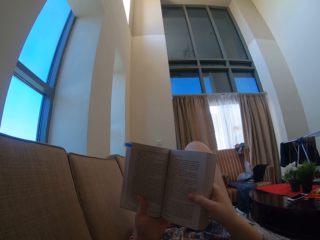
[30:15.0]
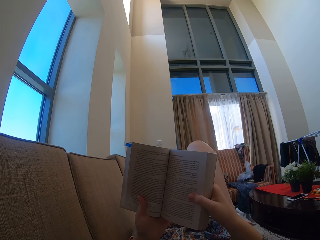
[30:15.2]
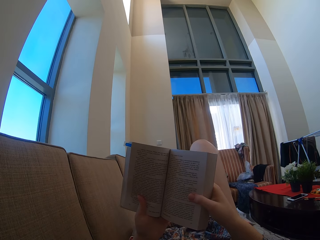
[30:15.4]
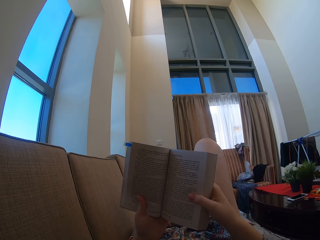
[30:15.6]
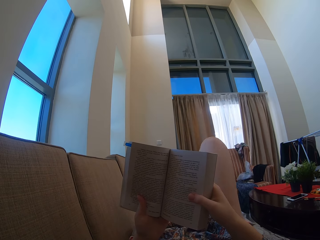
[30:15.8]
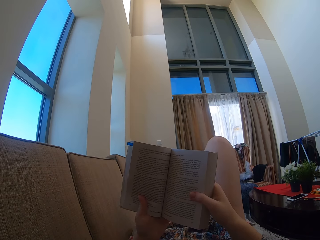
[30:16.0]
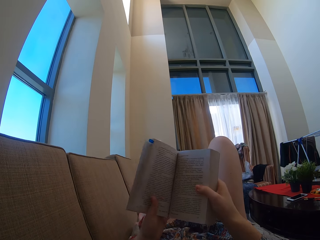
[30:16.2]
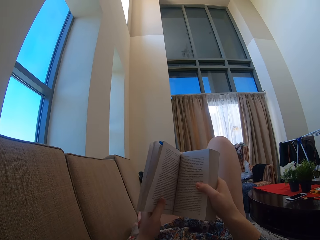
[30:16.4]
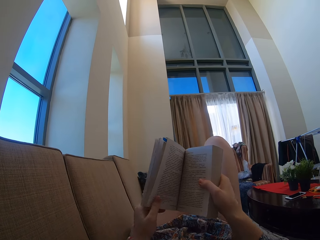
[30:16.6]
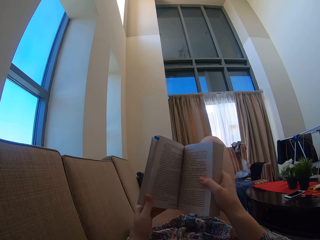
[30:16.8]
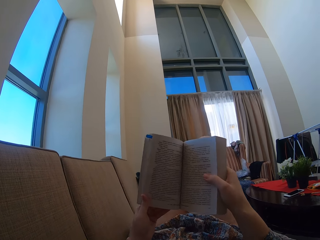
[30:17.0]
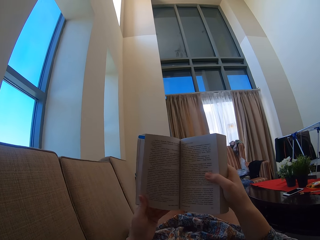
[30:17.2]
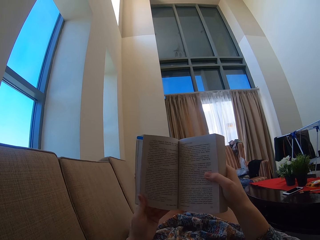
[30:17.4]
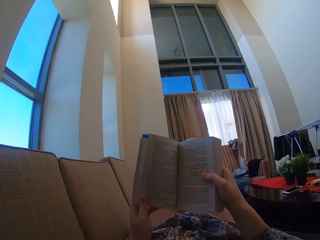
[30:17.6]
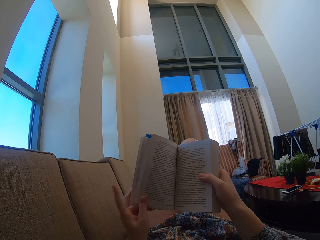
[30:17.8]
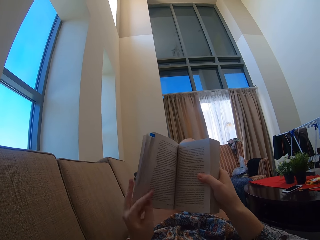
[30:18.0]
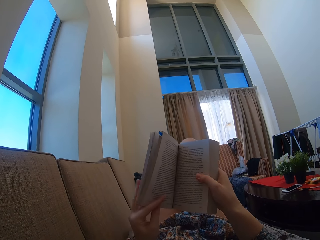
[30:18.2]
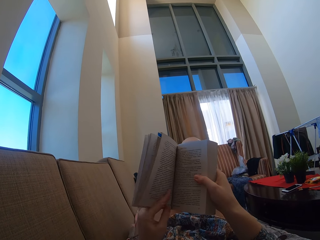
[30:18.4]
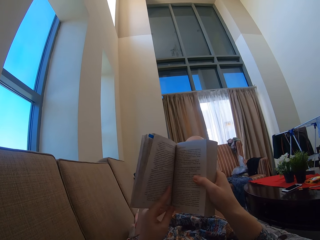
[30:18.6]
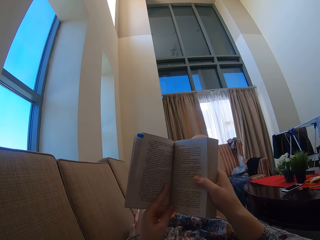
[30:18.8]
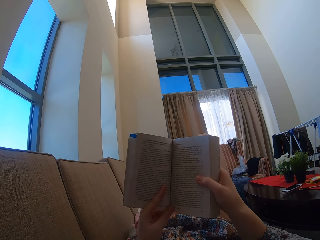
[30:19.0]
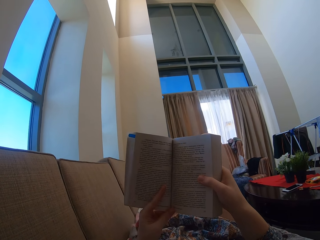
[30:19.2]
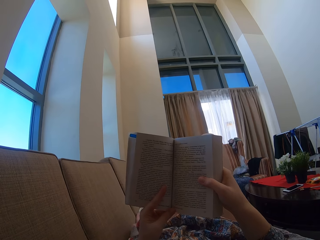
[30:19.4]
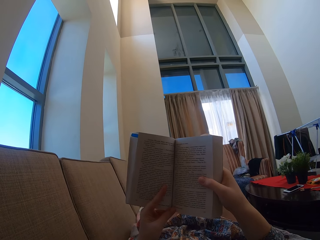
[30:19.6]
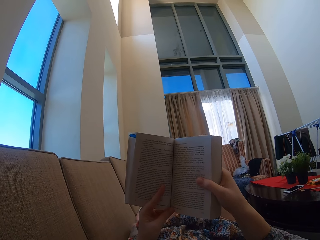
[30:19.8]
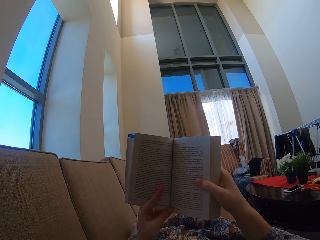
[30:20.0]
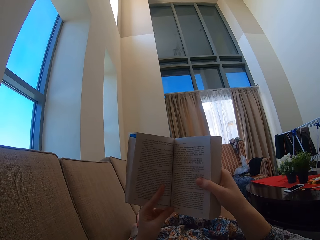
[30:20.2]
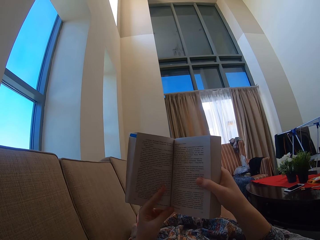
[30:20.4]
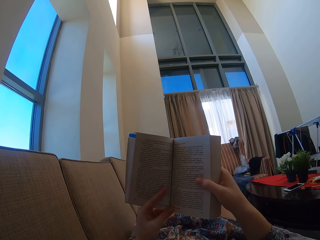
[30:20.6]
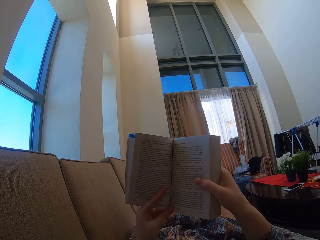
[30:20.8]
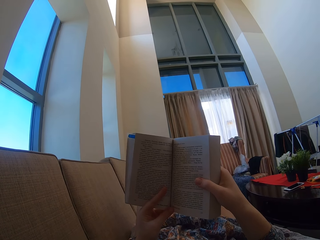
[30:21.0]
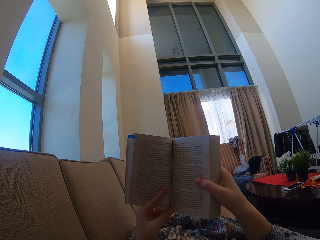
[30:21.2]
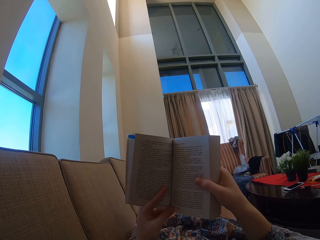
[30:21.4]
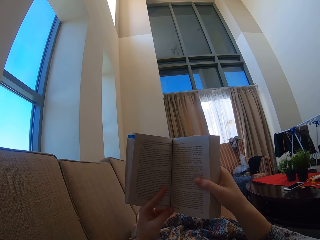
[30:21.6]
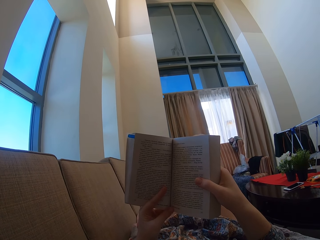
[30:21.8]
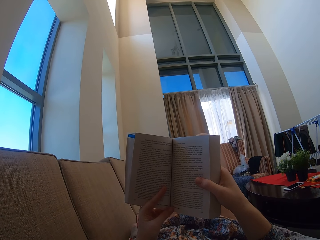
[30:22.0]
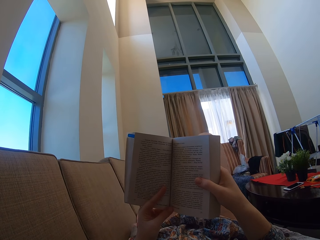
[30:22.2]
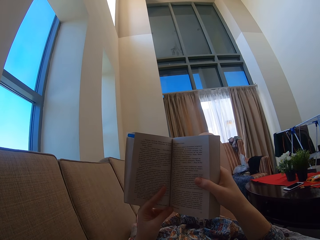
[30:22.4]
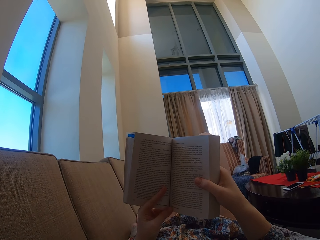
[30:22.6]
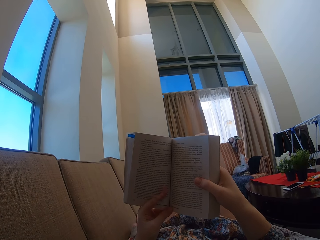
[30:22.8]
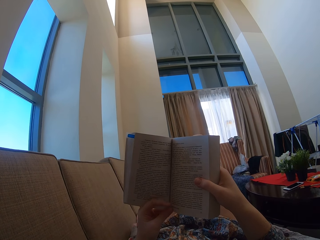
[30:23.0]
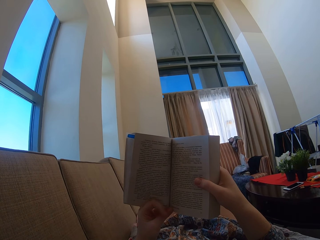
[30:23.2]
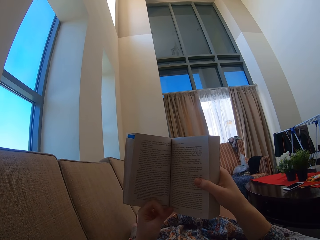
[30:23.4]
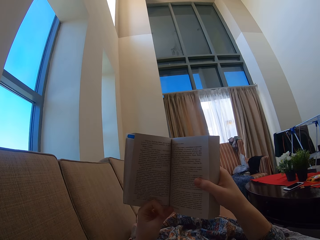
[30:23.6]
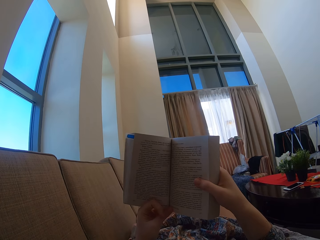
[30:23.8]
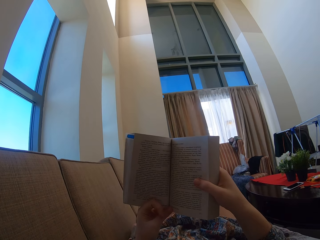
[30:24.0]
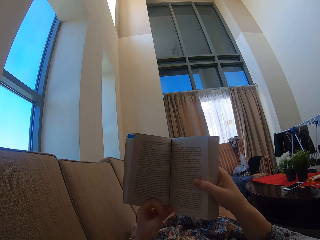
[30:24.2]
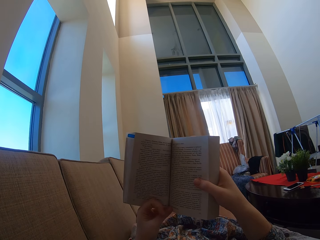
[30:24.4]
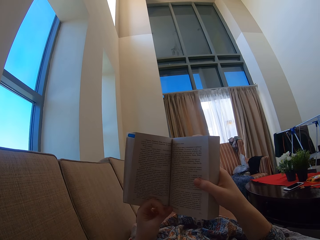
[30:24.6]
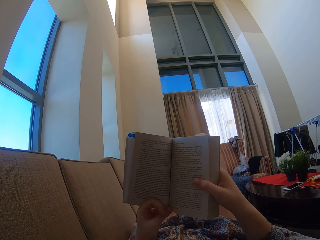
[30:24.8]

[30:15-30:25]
The camera wearer moves the hand on the book. They hold the book.

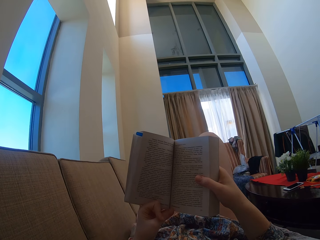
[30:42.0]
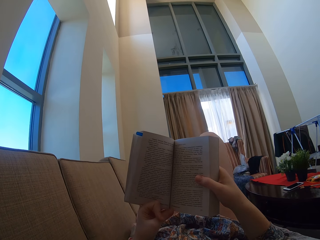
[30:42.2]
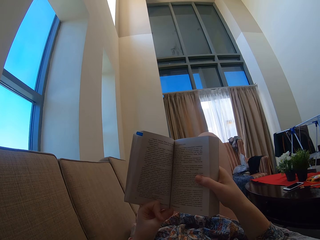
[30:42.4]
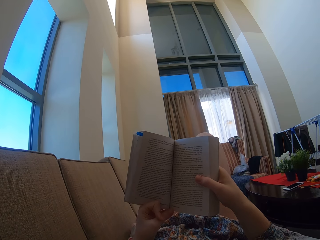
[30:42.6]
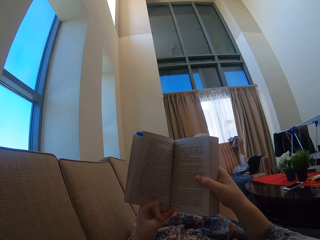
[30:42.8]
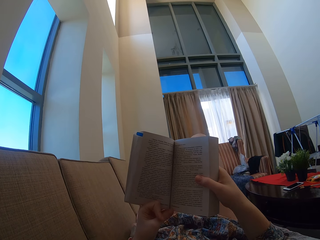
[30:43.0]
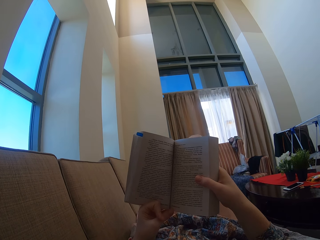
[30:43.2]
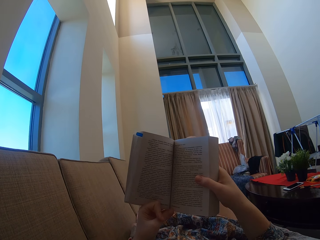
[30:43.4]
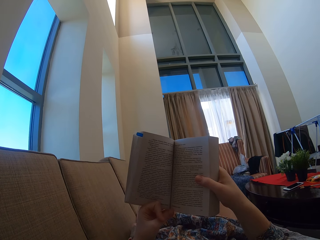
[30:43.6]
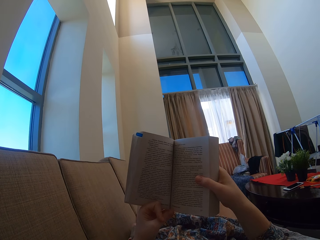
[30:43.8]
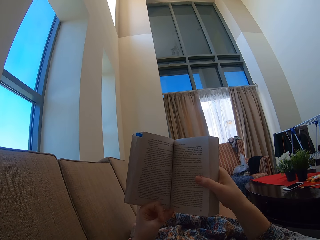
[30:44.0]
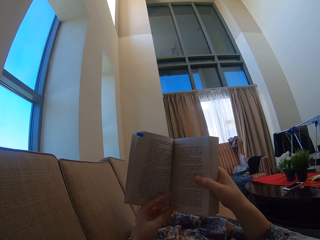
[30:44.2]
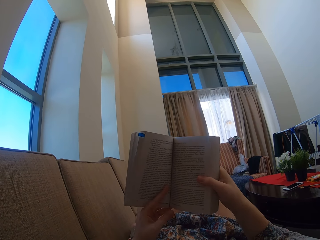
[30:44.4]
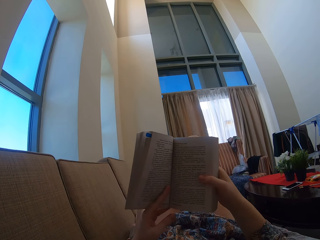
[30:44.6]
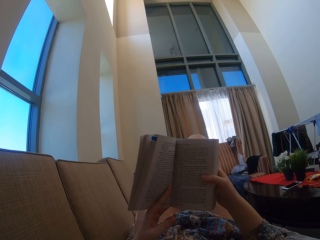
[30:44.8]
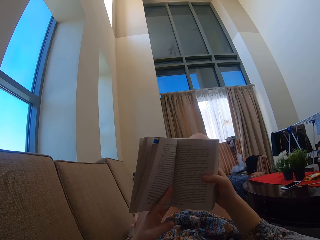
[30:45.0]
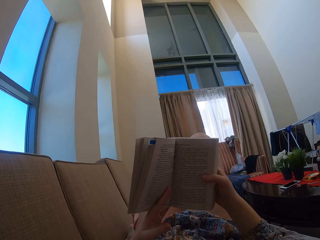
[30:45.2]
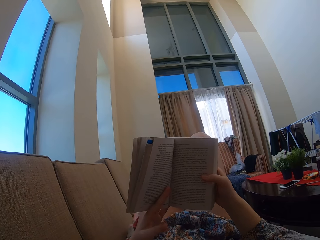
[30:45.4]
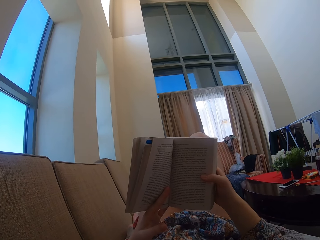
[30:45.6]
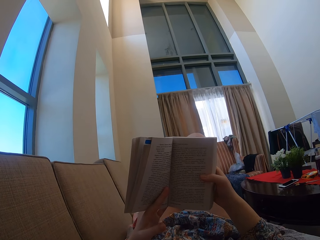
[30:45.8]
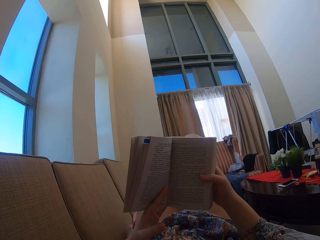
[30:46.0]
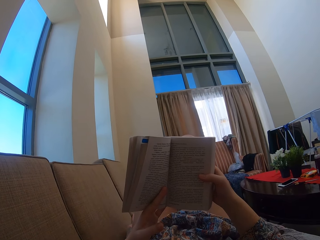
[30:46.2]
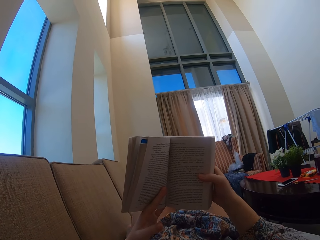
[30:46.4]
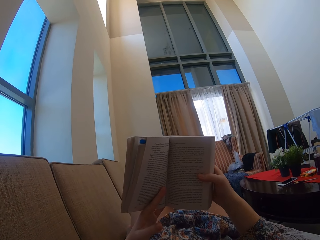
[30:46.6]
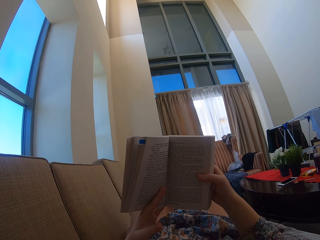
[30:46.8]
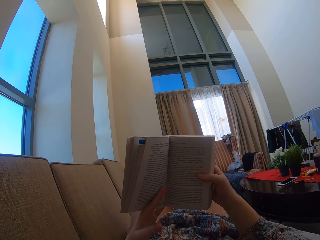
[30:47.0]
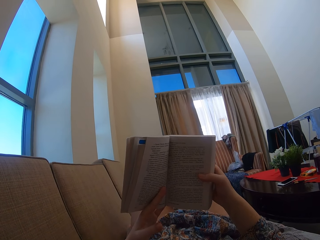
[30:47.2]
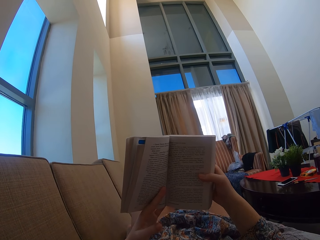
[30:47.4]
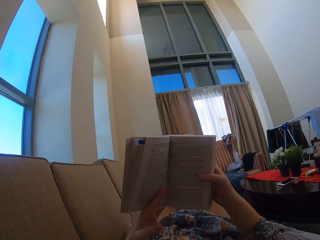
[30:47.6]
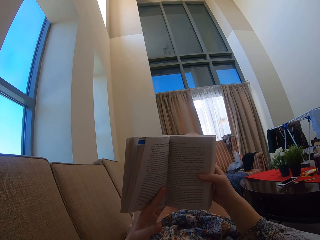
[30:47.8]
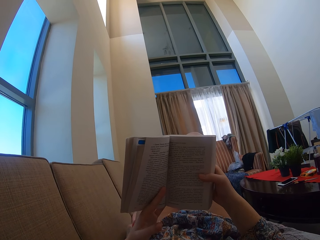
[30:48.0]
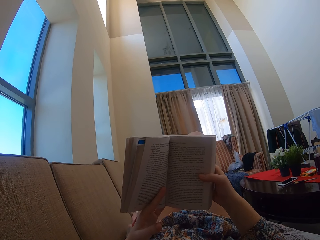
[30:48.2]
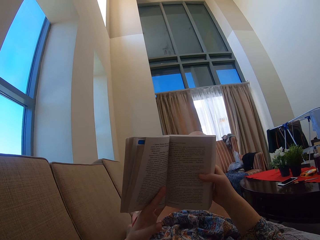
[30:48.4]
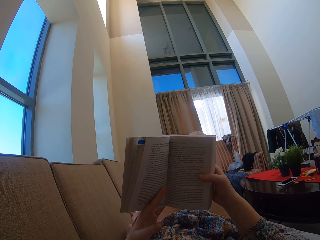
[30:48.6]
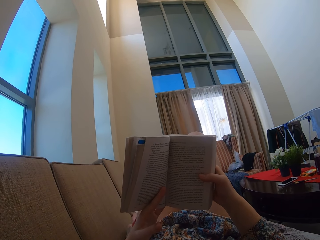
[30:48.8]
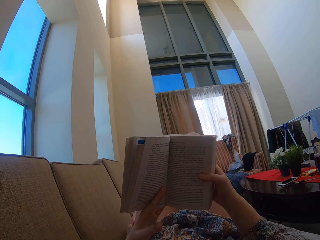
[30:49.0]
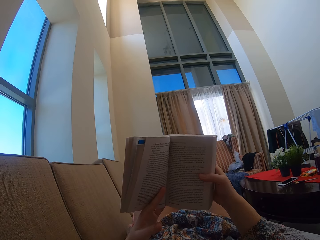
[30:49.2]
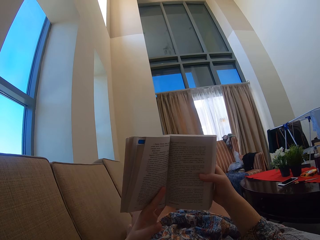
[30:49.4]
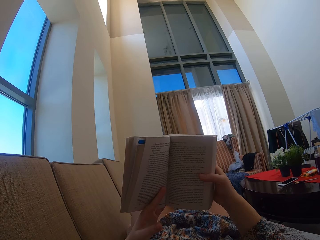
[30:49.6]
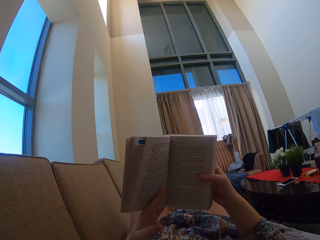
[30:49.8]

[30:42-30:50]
The camera wearer swings the finger. They hold the book.

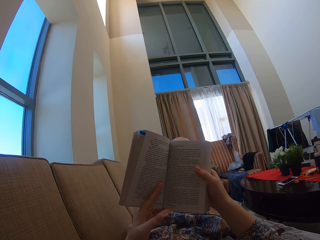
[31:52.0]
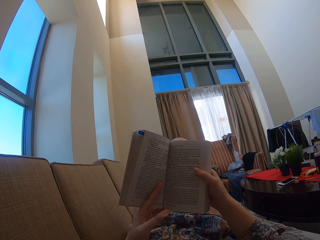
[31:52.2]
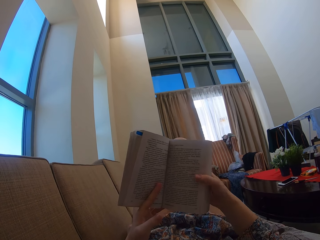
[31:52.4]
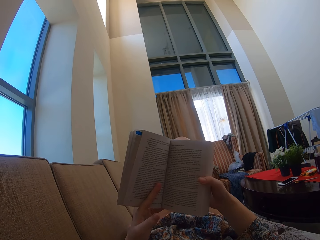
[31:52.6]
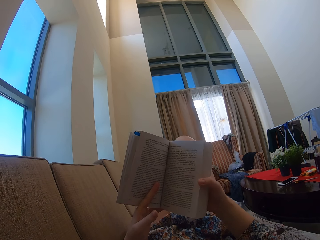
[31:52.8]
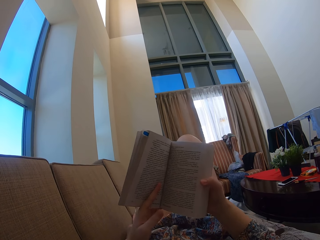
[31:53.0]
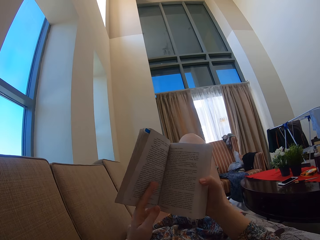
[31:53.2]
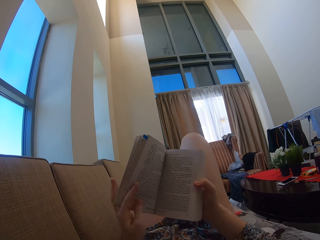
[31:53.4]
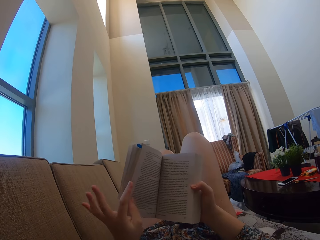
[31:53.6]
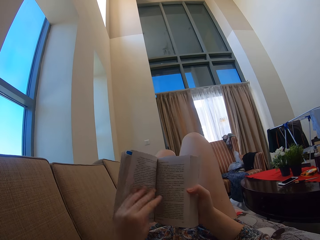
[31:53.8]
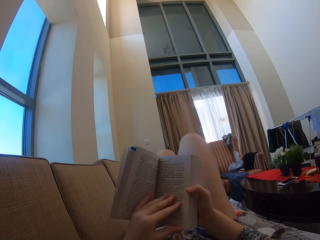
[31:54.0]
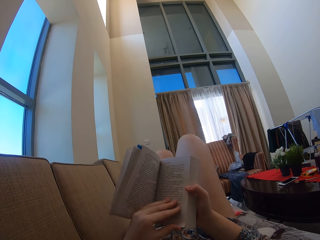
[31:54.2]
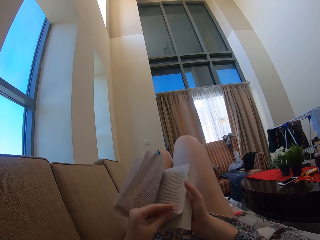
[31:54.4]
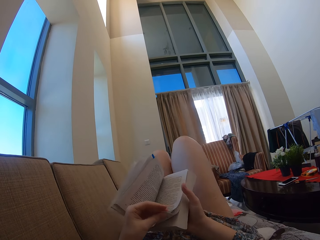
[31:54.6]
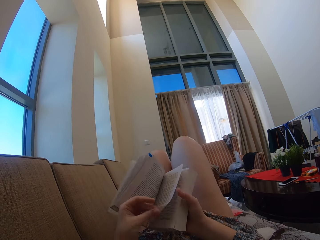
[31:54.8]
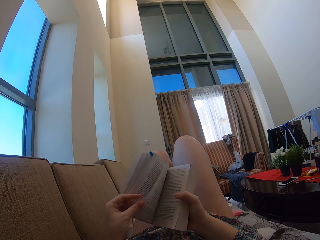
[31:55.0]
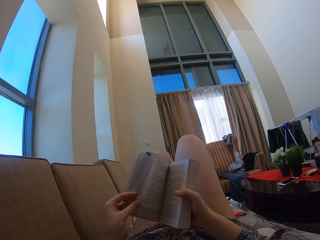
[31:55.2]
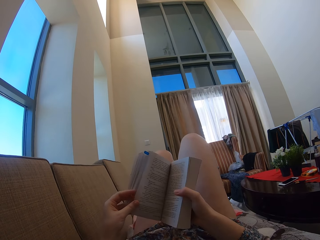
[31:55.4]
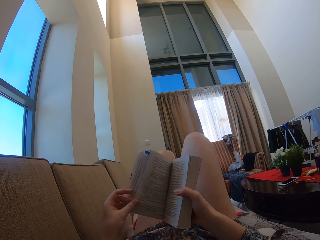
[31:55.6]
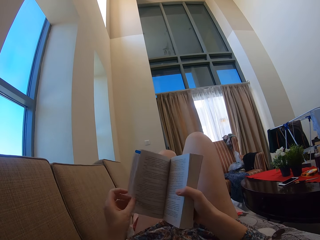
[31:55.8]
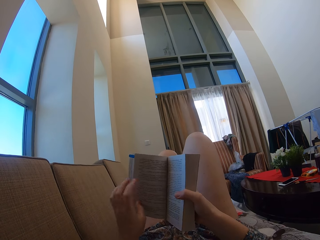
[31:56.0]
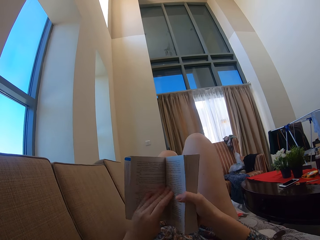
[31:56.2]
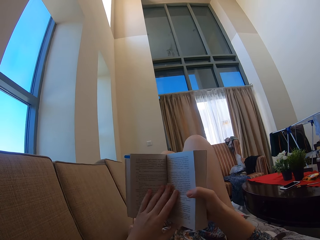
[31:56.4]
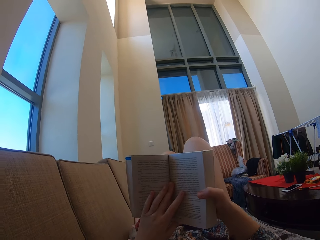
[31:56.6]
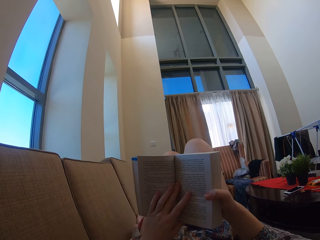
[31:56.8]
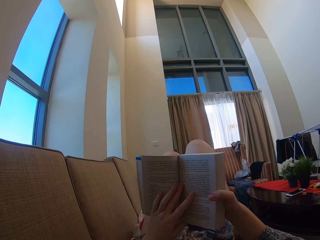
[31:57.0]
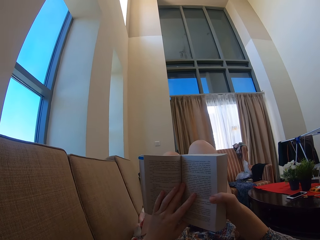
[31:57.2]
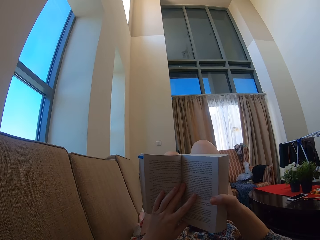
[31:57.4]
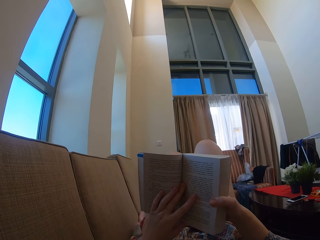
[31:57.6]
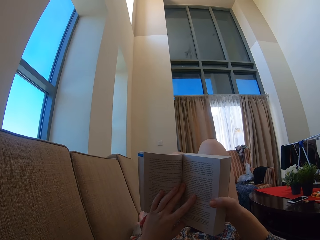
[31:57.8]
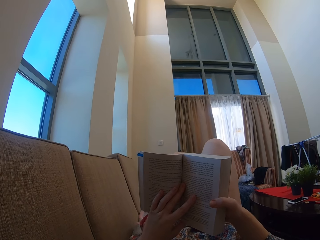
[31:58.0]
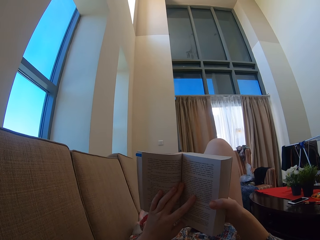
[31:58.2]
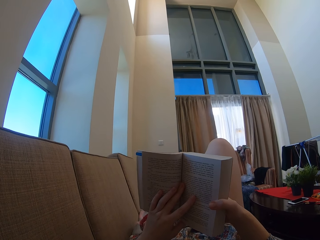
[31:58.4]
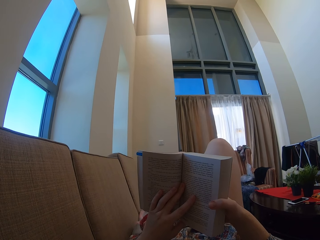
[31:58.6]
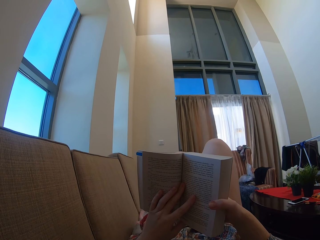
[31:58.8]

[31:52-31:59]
The camera wearer moves the hand. They flip a page. They stare at the book.
